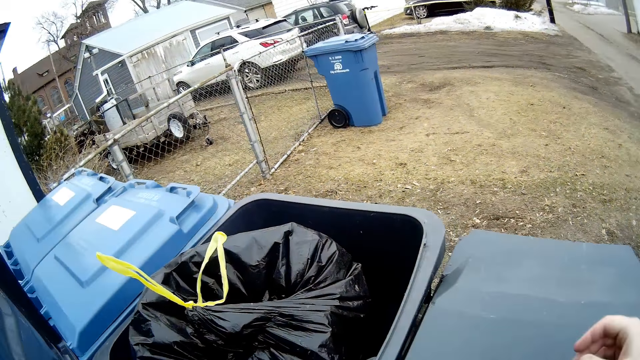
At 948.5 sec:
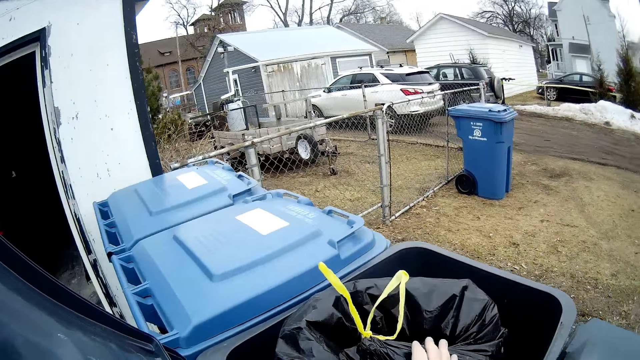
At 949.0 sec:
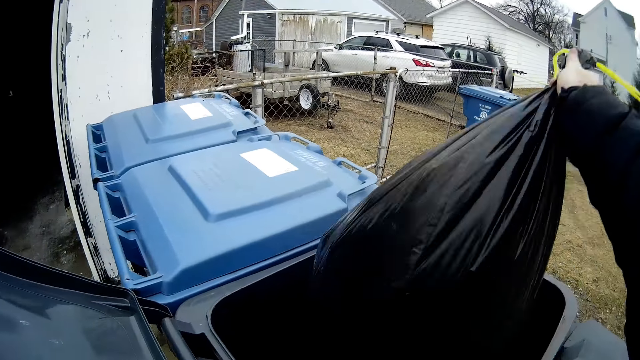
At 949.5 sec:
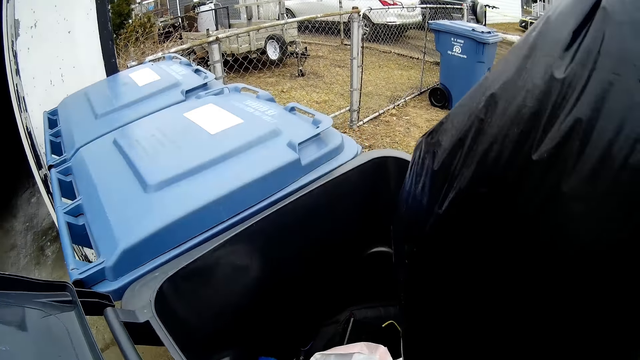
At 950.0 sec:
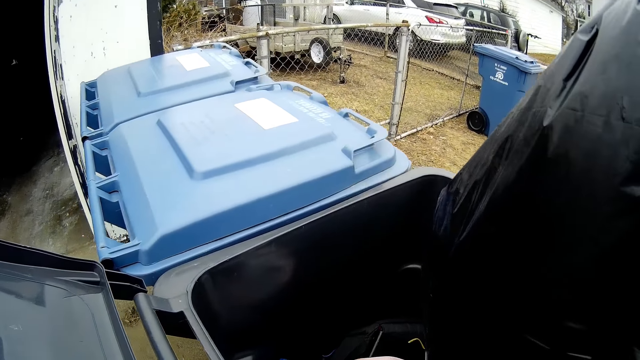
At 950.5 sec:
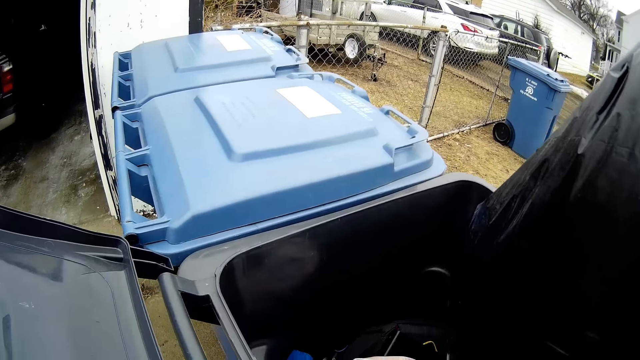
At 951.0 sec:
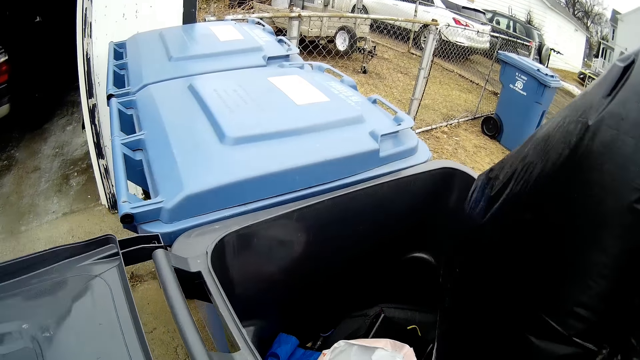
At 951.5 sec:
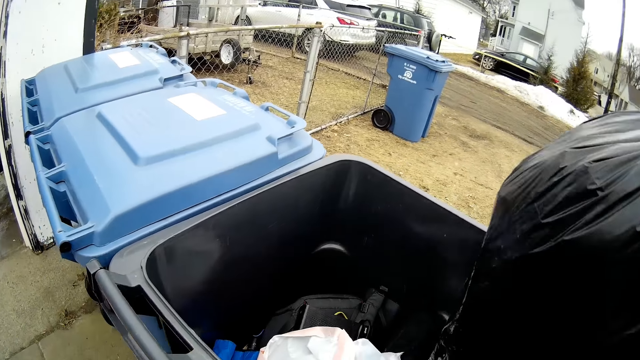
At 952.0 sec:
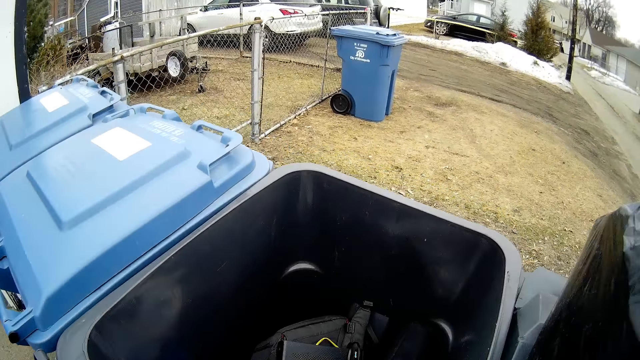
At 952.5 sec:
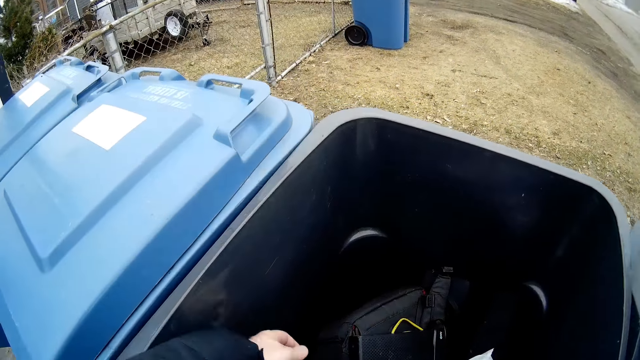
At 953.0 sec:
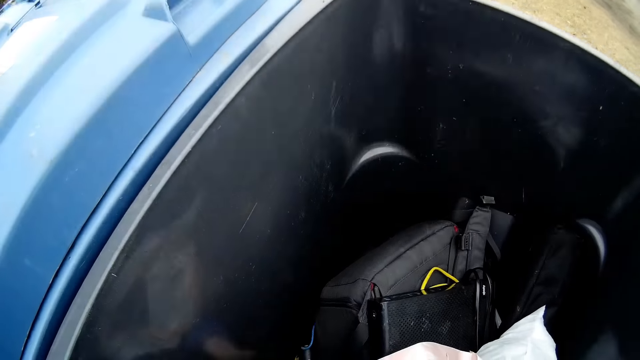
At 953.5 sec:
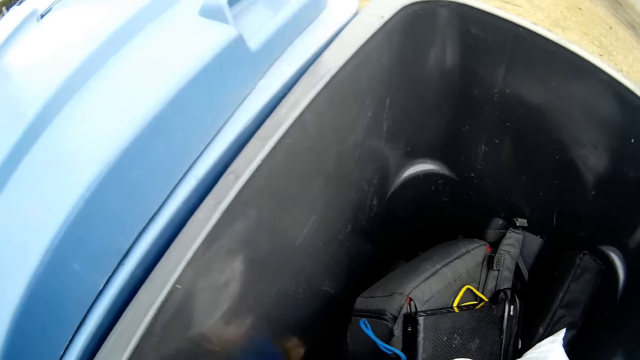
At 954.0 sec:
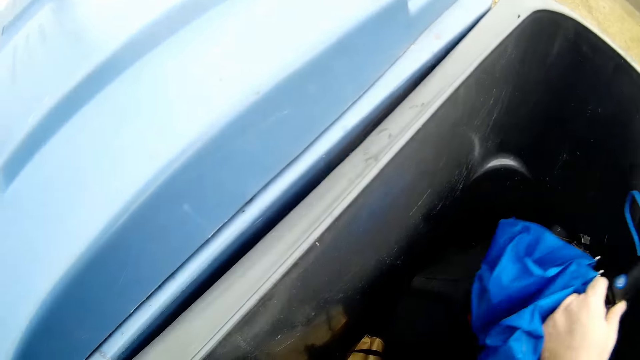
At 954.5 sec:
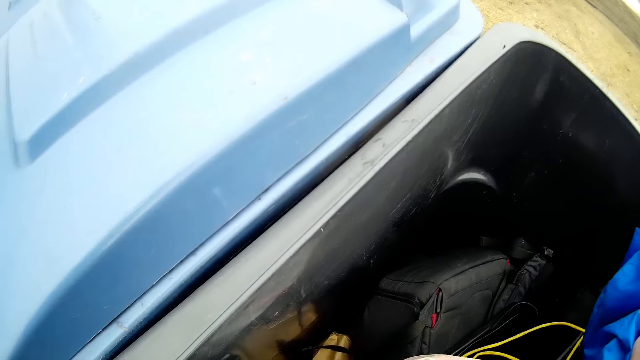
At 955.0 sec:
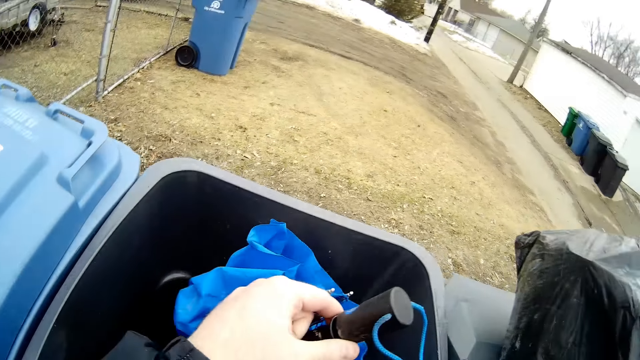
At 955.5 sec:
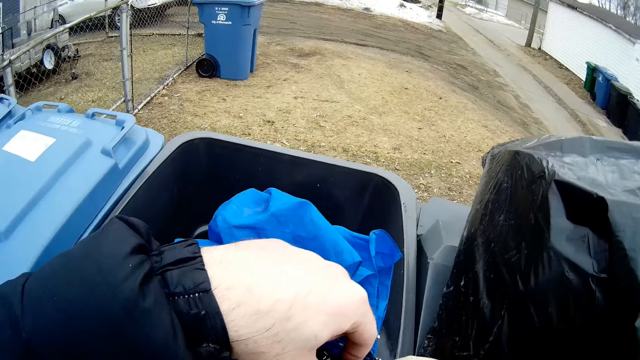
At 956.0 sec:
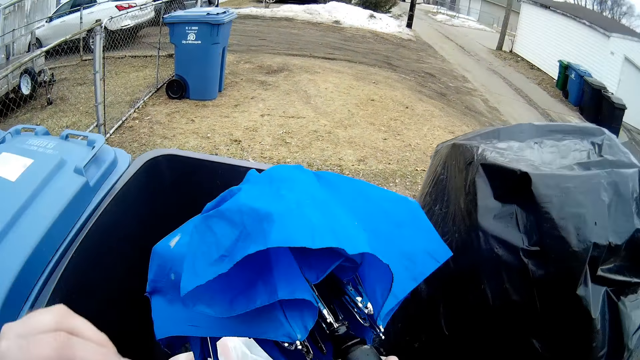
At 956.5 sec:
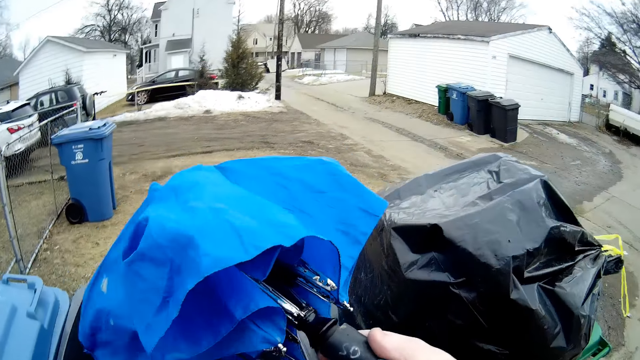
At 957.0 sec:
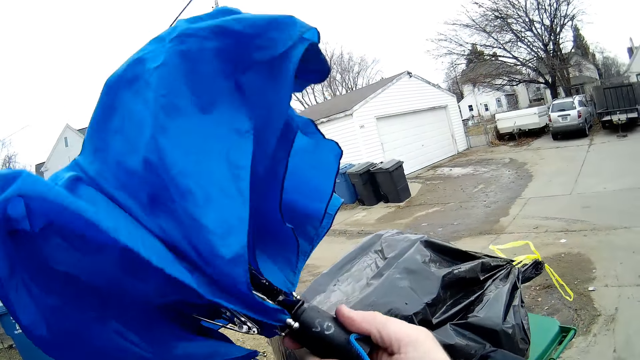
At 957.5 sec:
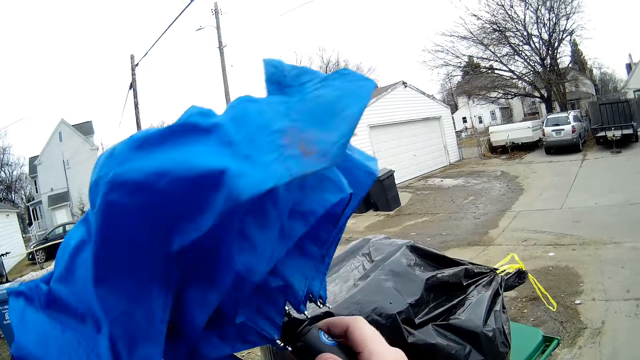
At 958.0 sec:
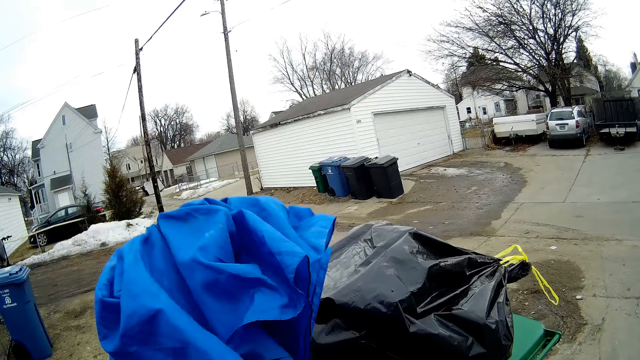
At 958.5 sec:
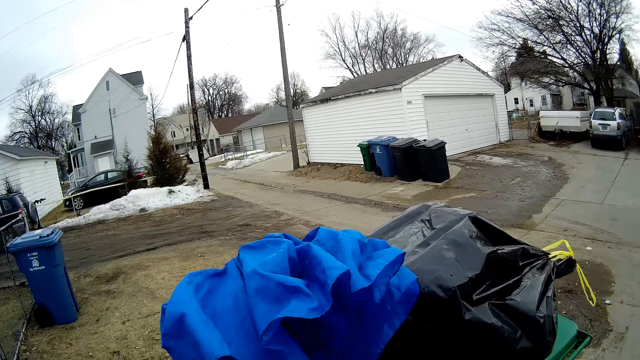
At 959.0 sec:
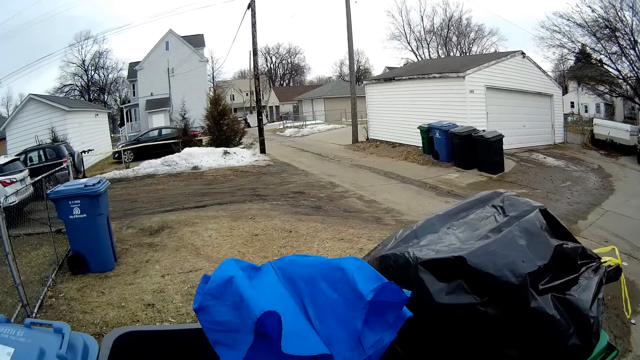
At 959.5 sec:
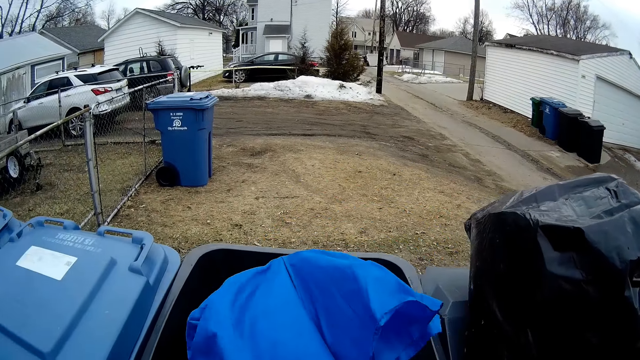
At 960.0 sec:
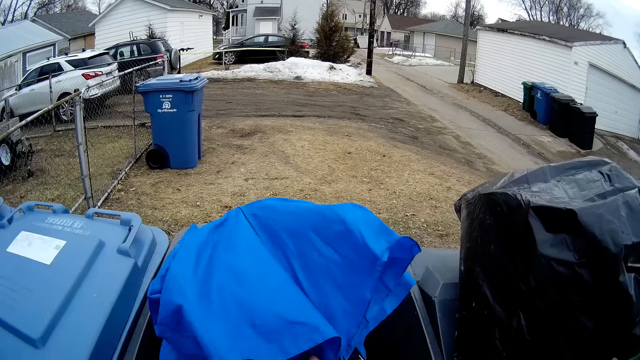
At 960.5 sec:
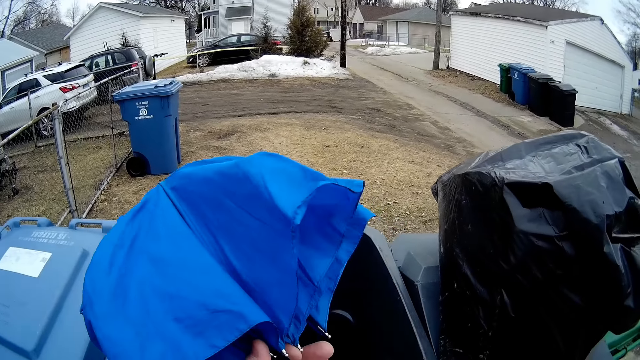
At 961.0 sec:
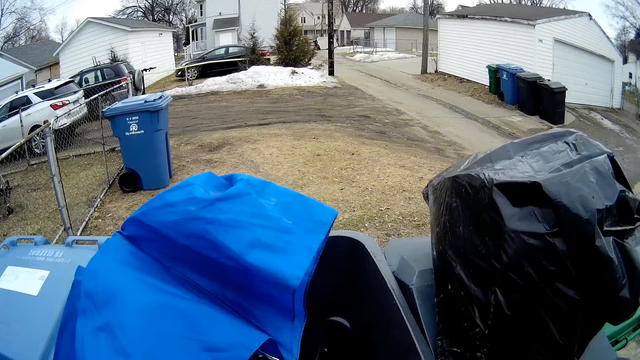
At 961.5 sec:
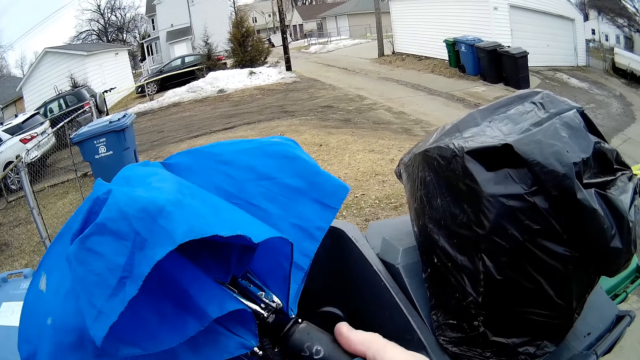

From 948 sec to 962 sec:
The camera wearer removes the paper bag in the dustbin. They take an umbrella out of the dustbin. They investigate the umbrella. They look at the dustbin.

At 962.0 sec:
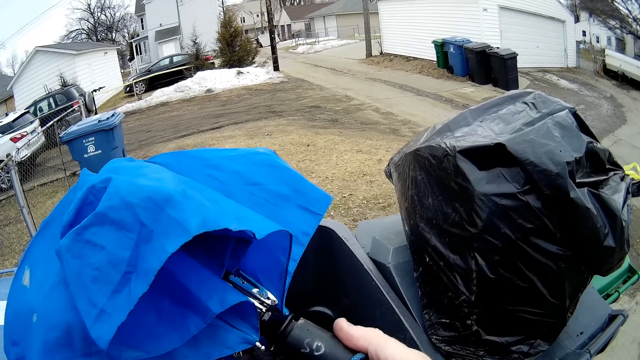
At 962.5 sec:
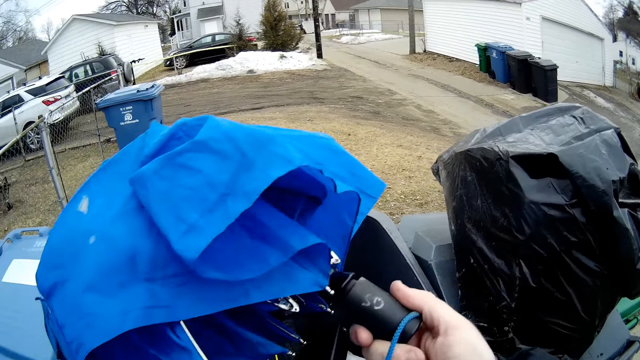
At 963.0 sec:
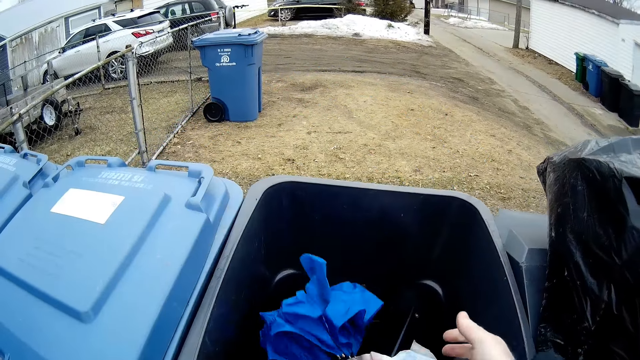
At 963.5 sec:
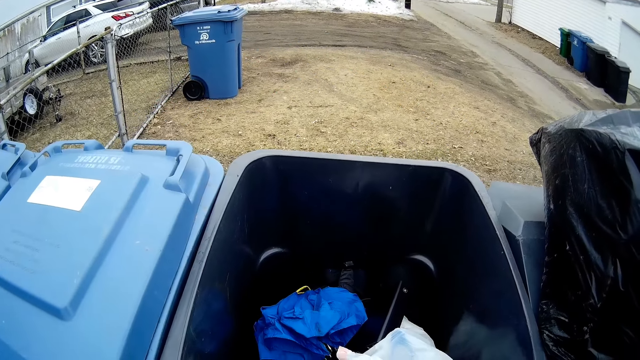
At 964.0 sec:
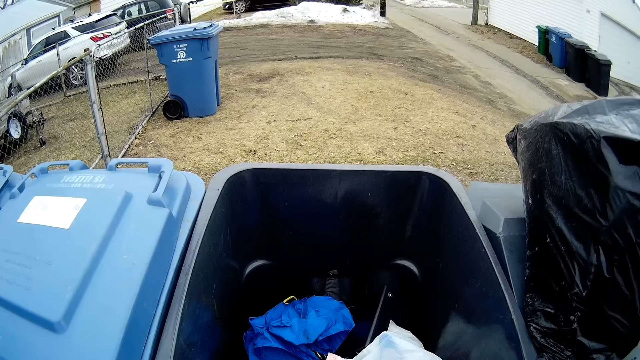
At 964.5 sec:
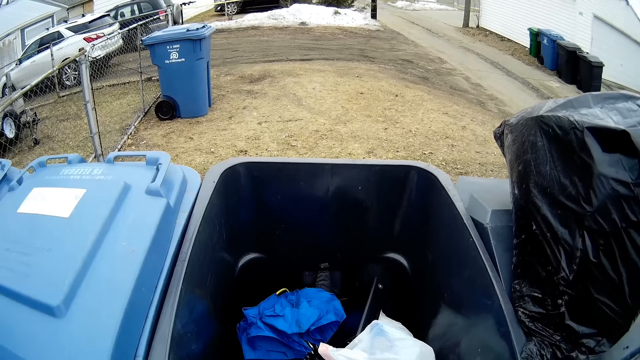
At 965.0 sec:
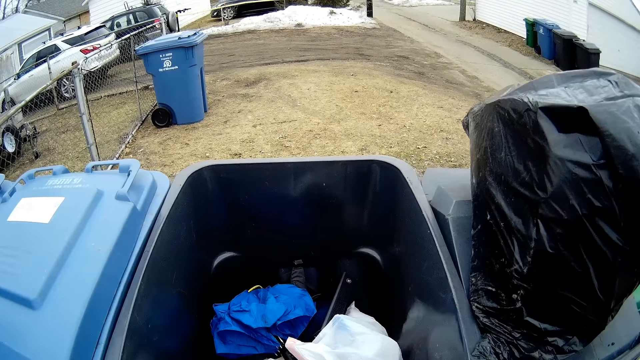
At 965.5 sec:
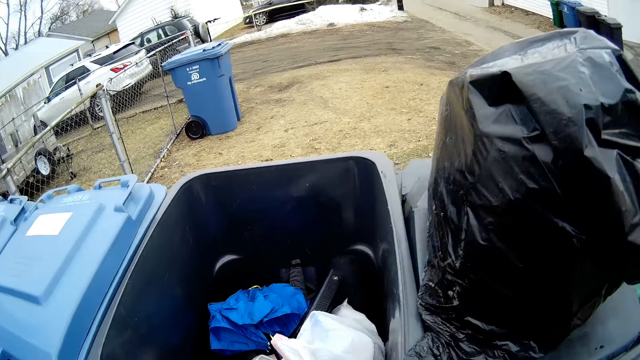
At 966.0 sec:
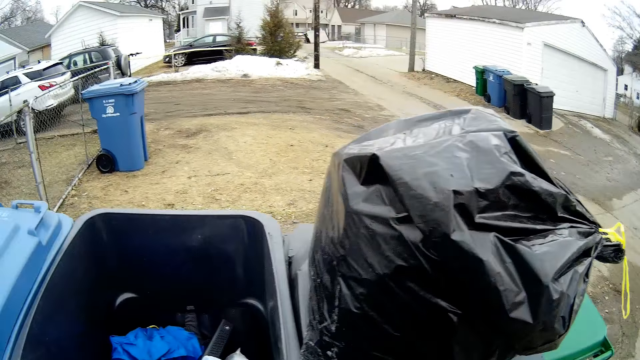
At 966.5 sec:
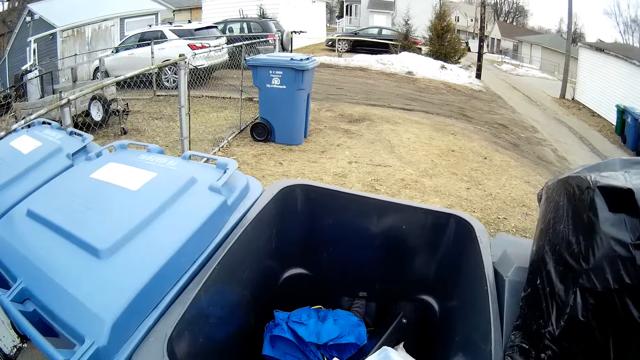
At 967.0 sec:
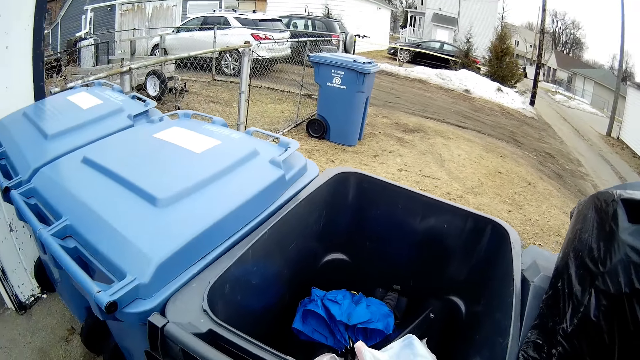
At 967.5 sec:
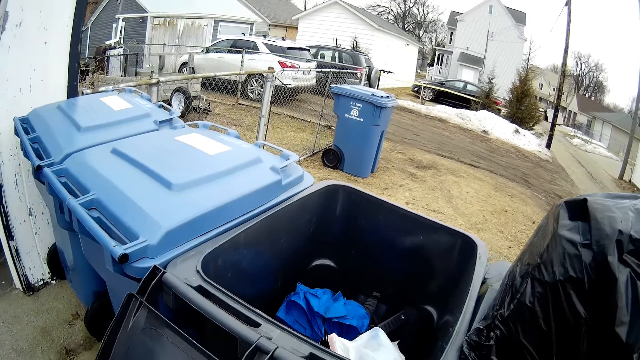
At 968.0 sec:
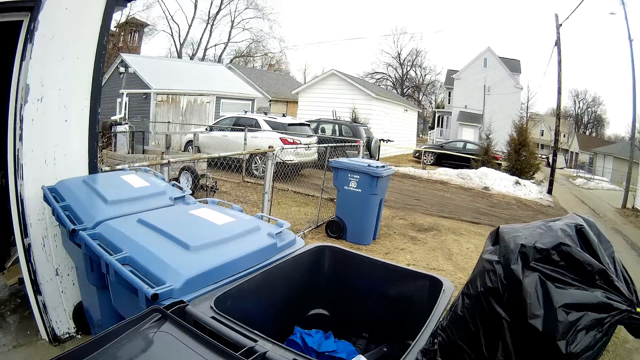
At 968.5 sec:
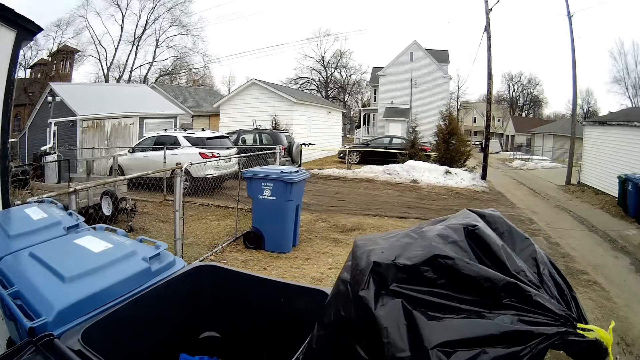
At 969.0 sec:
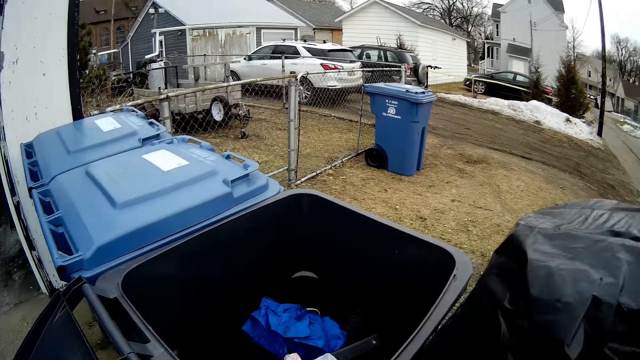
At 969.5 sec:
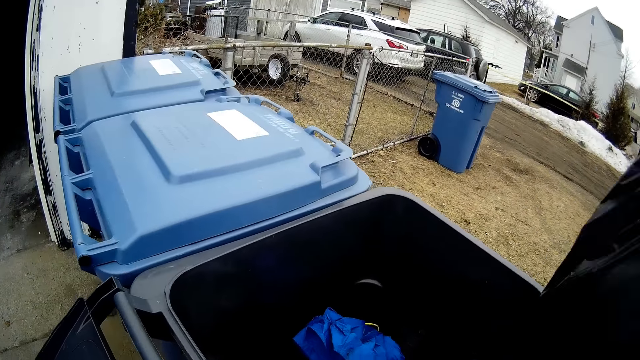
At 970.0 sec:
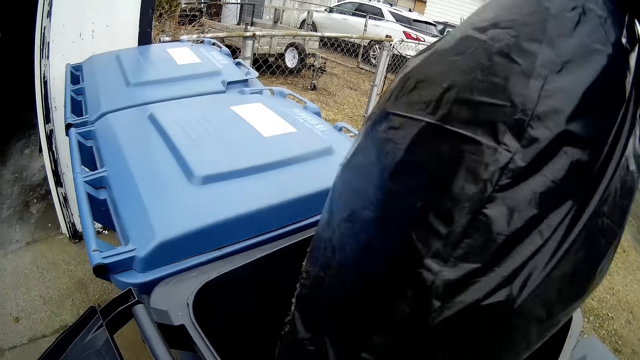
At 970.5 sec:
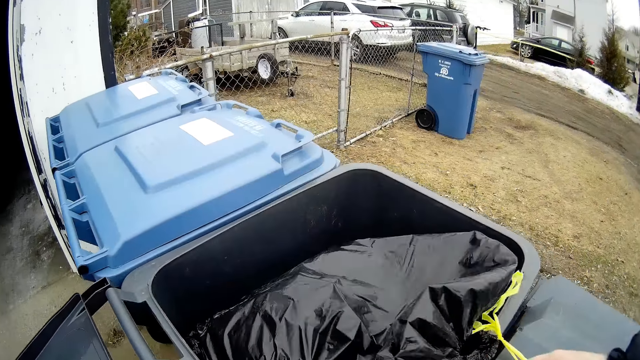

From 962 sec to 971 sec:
The camera wearer drops the umbrella in the dustbin. They put the paper bag in the dustbin.
